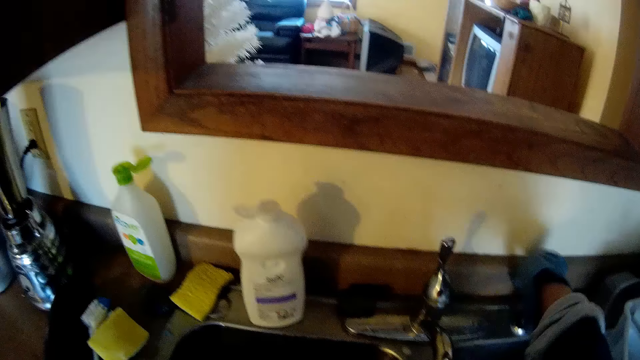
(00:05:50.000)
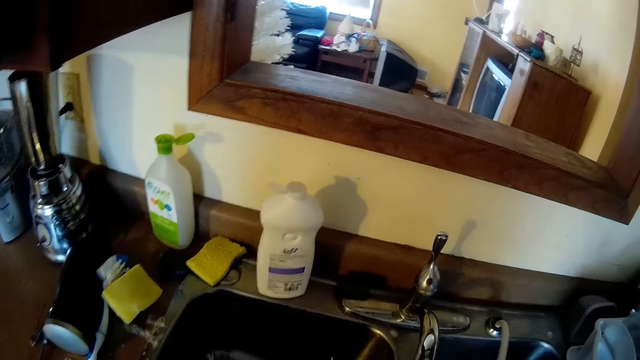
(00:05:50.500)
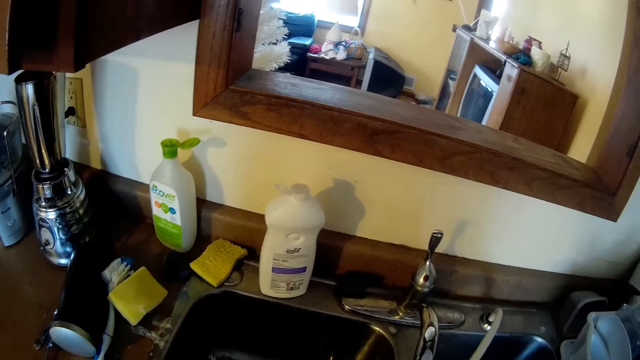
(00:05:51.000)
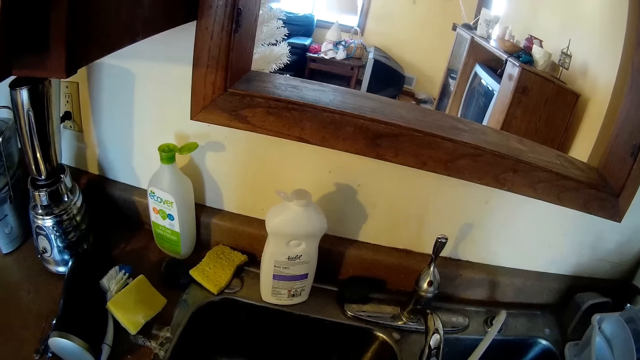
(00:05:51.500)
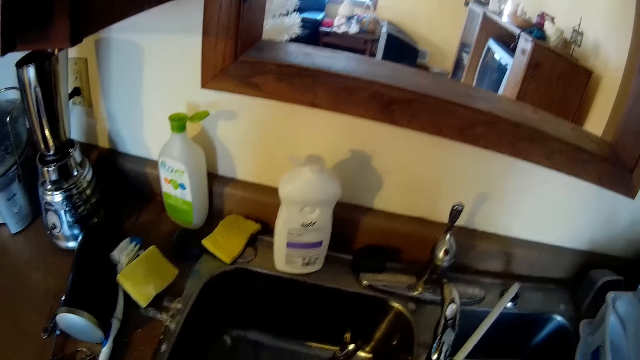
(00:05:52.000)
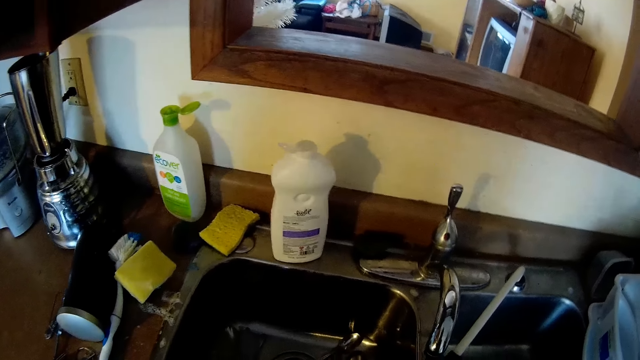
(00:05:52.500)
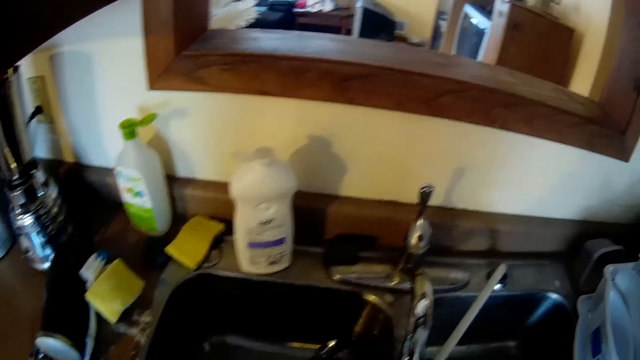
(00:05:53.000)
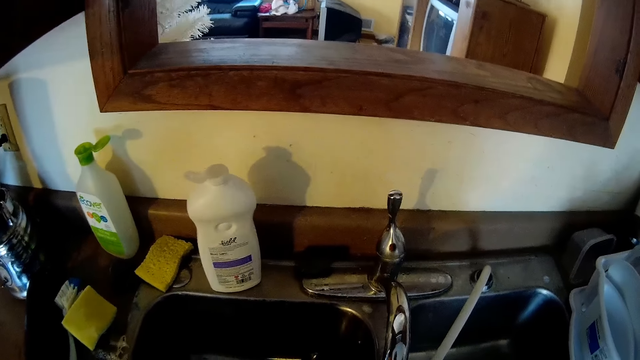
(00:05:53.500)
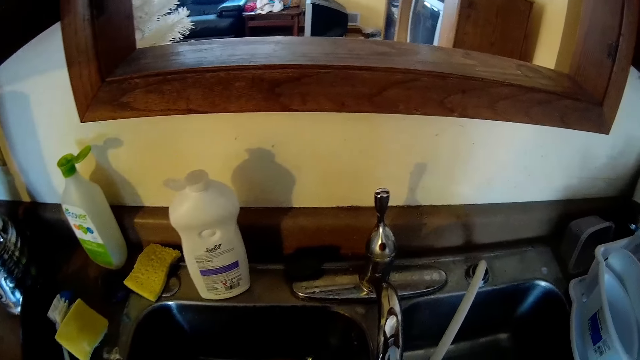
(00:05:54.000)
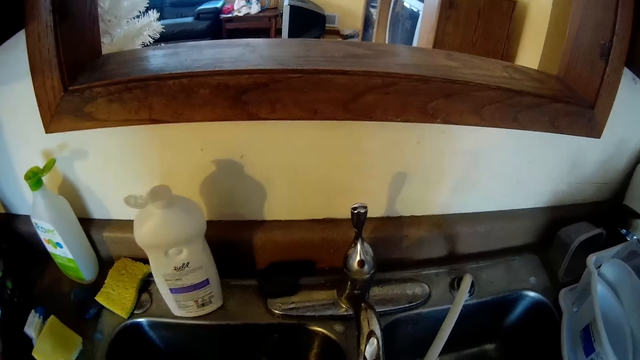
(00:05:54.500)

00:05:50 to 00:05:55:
The camera wearer pulls an air gap fitting from the sink with her gloved right hand.

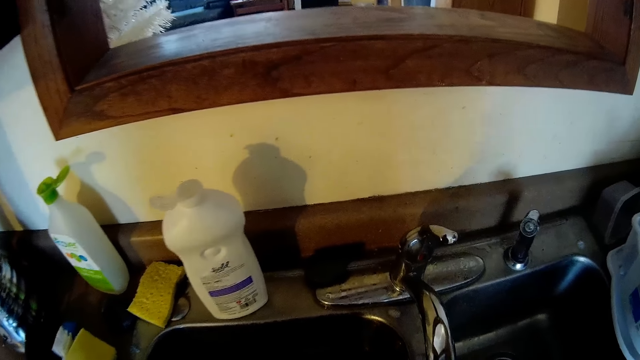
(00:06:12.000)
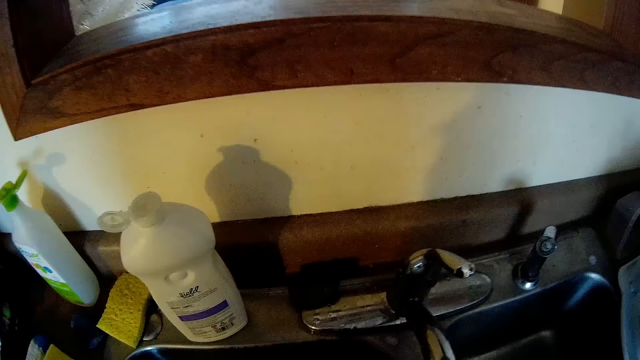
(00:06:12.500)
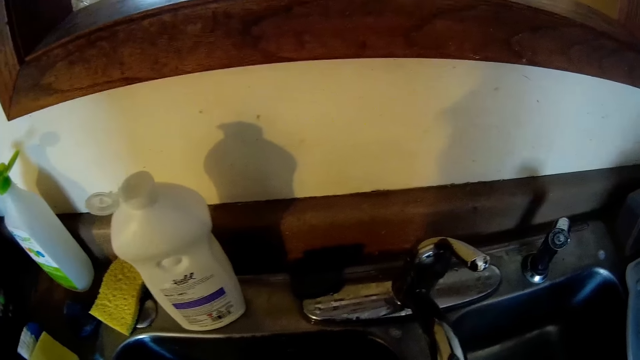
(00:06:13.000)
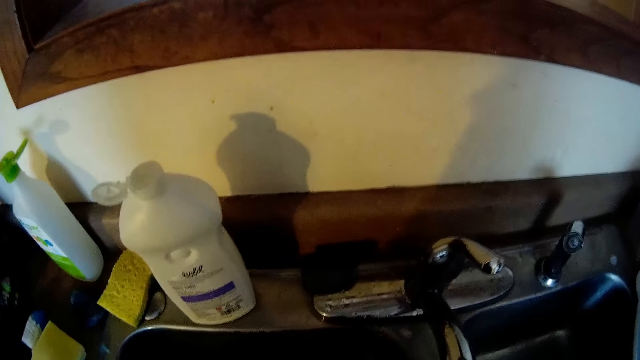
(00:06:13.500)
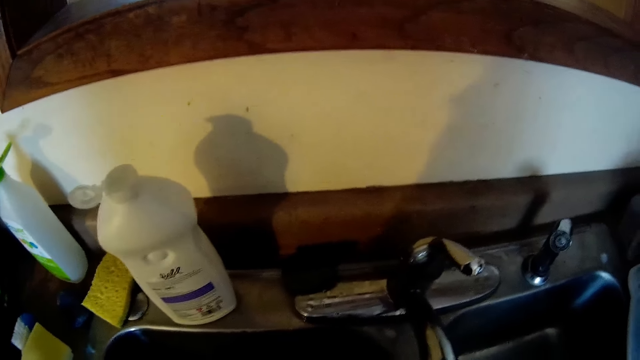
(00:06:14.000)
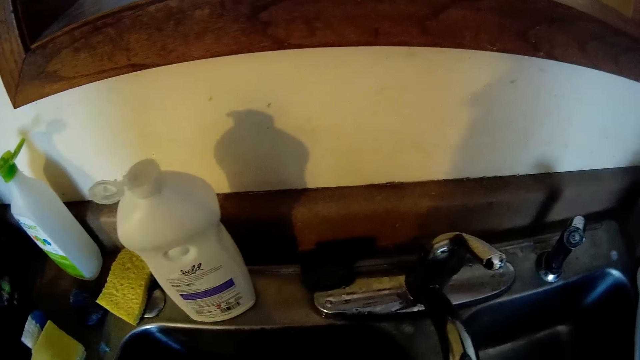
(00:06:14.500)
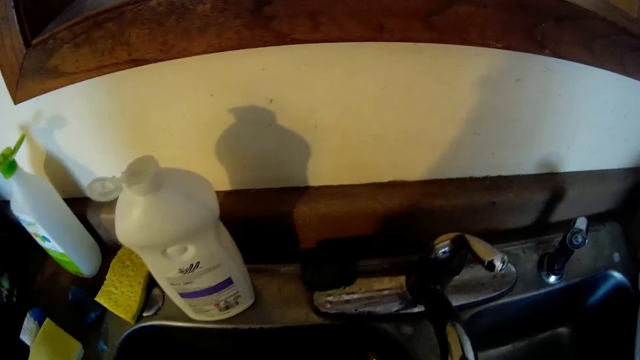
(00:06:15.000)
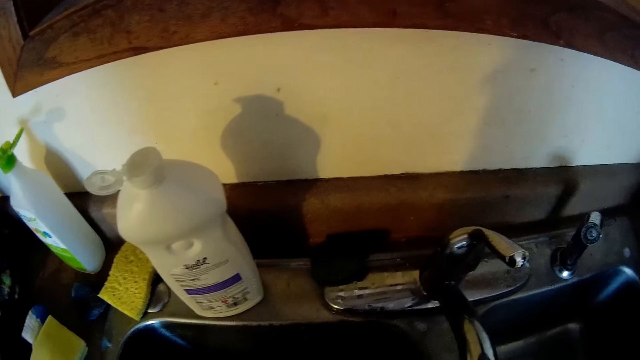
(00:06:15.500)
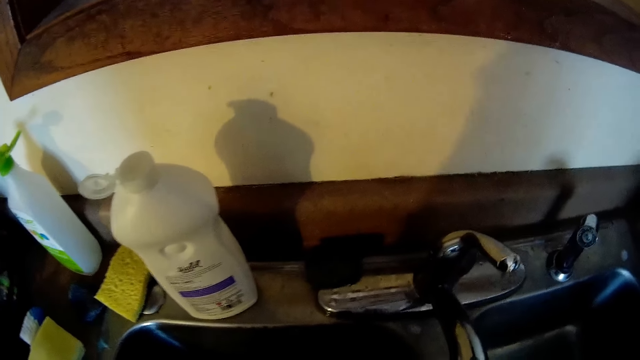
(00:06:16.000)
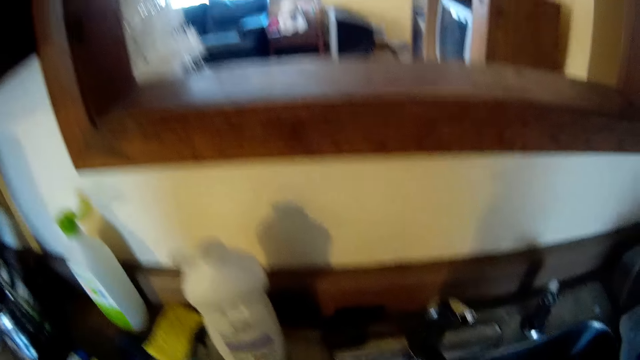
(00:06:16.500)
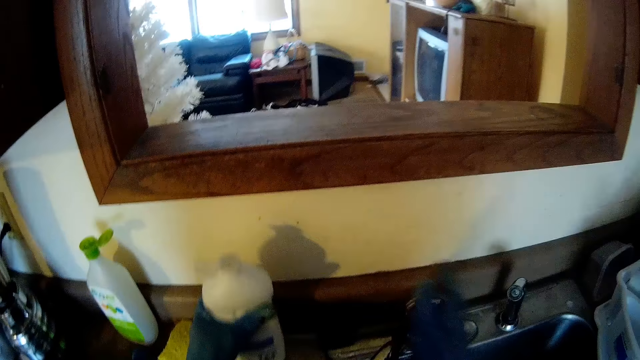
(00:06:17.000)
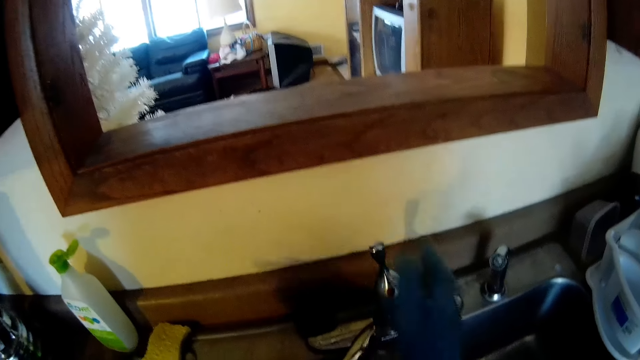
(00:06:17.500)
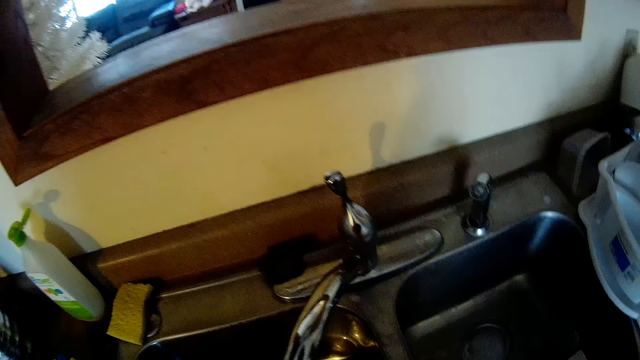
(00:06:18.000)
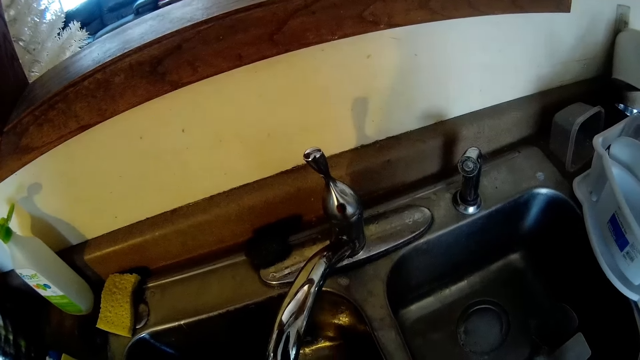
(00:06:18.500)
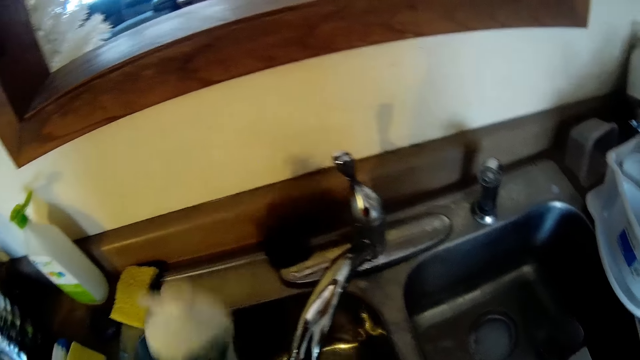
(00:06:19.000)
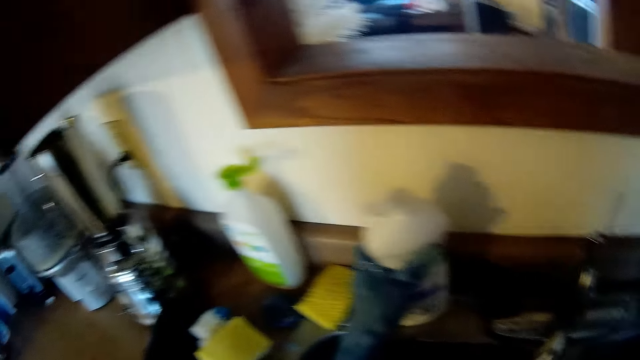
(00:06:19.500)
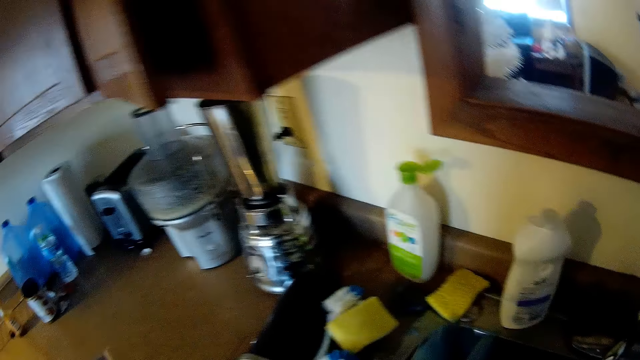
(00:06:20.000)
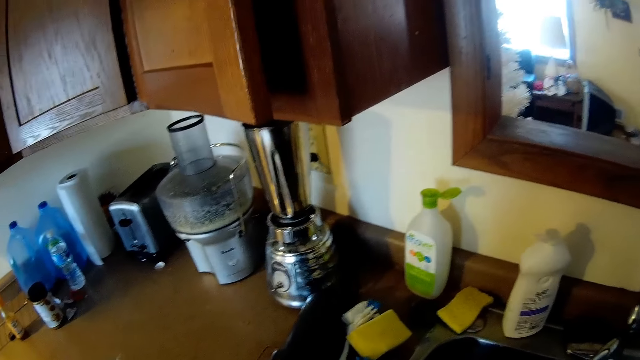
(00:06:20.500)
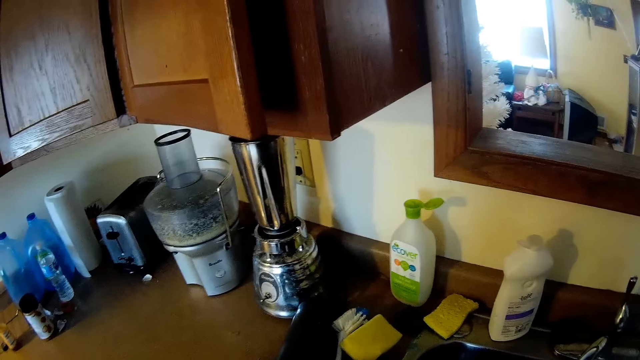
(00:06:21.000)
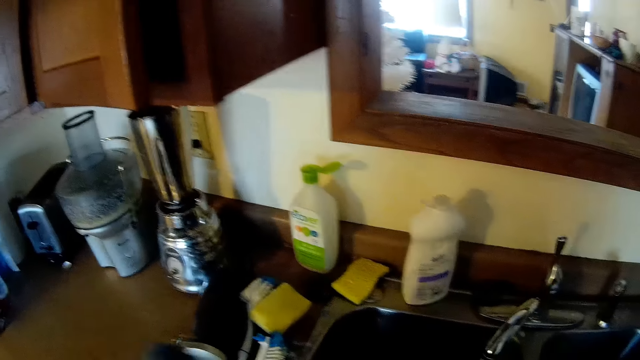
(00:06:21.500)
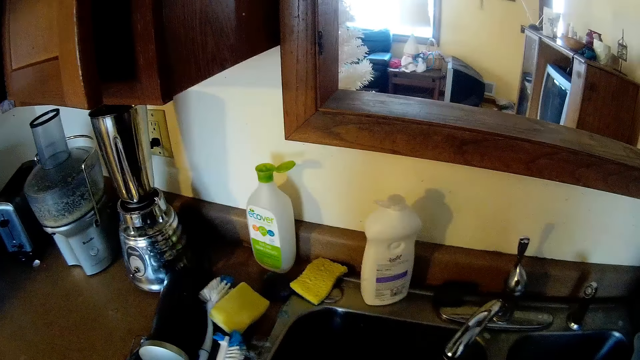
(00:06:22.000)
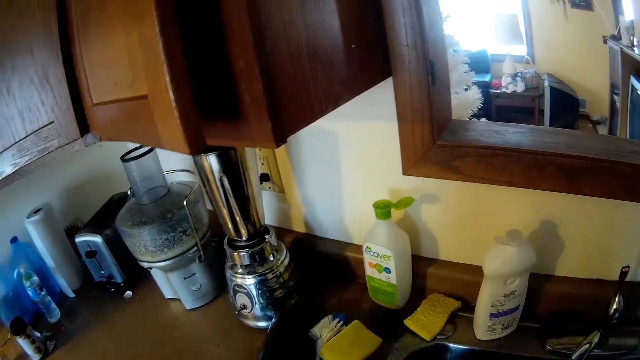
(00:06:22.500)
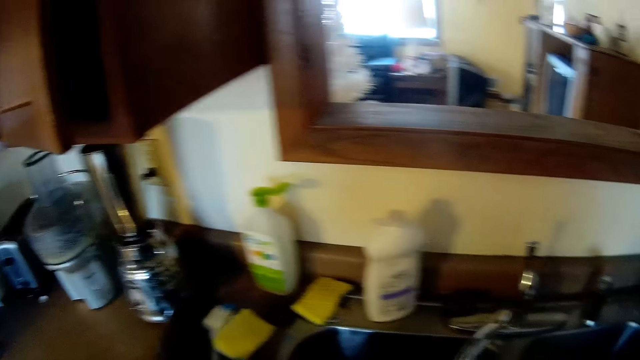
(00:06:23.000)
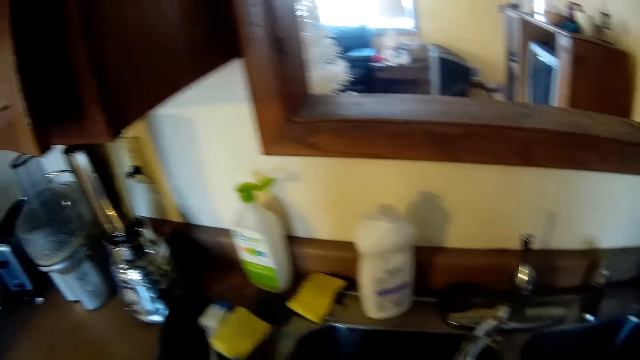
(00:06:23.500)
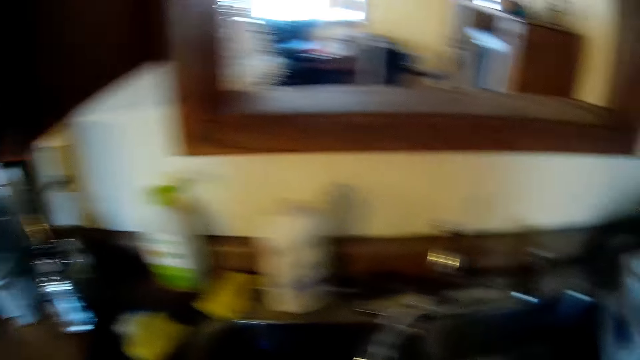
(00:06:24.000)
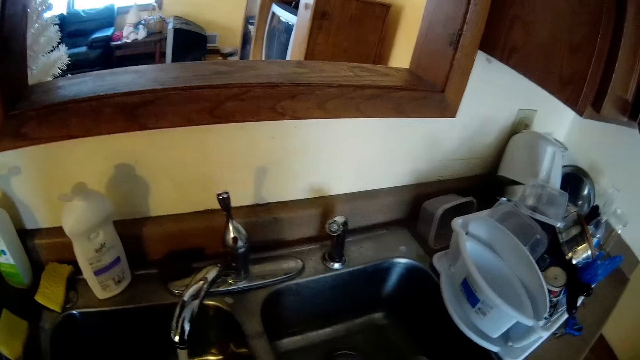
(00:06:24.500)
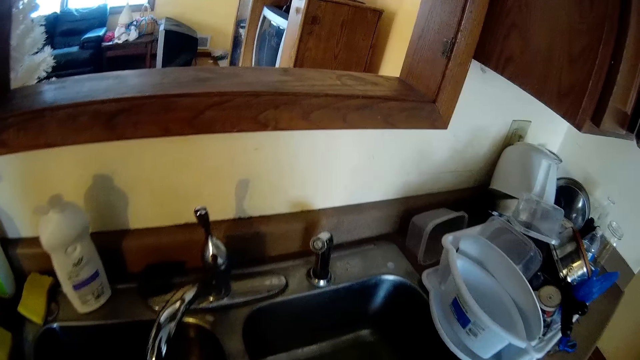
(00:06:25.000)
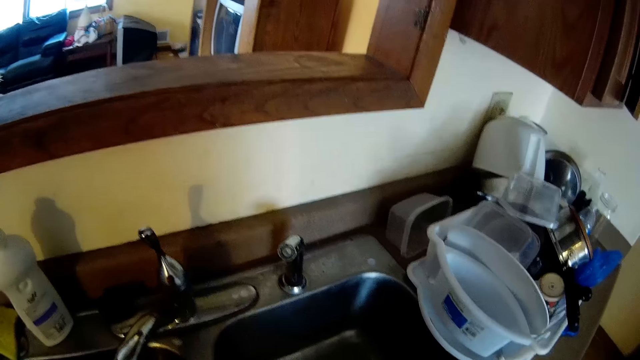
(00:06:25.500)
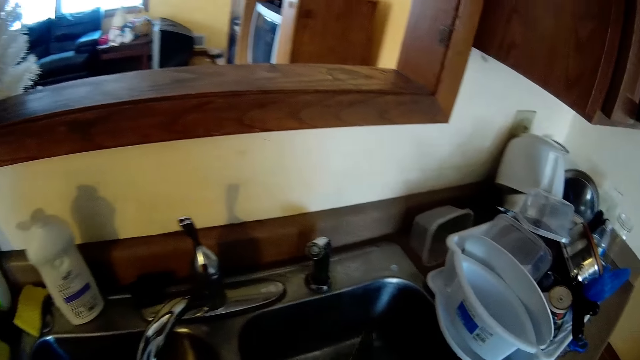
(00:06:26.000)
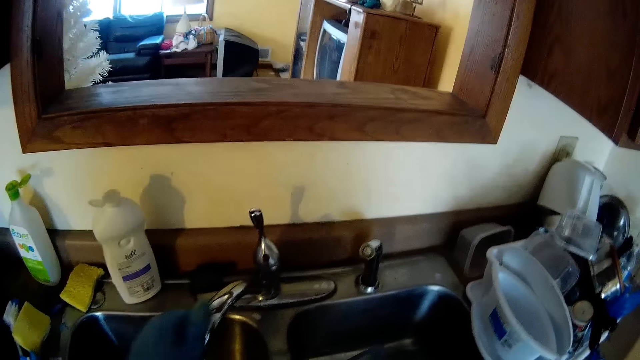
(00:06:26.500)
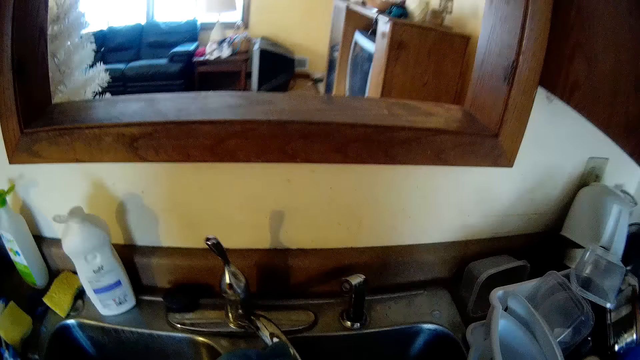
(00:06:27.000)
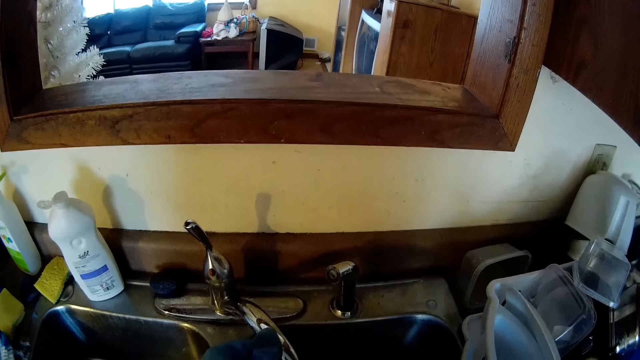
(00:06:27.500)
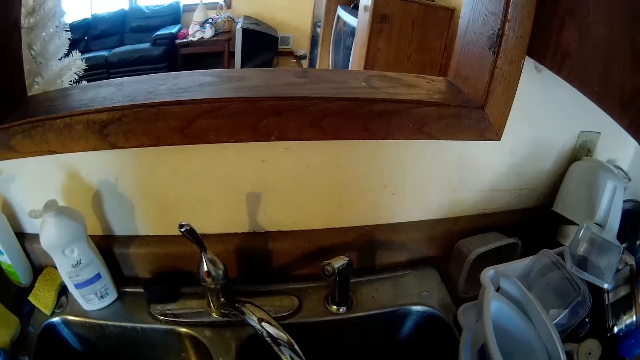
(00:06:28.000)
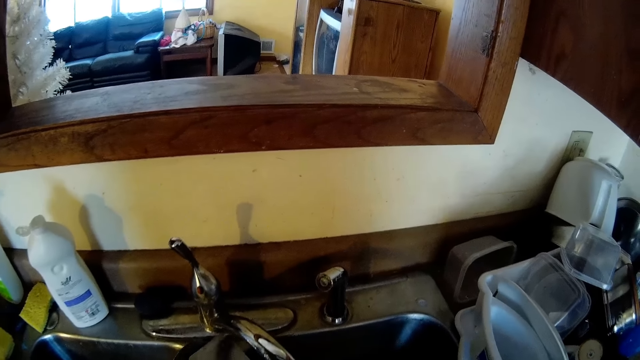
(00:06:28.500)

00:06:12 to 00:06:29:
The camera wearer does something. She picks up the dish detergent from the edge of a sink with her gloved left hand. She closes the sink tap with her gloved right hand. She opens the tap. She drops the dish detergent from the edge of the sink with her gloved left hand. She picks up something on the counter. She does something. She turns the sink tap with her gloved left hand.
